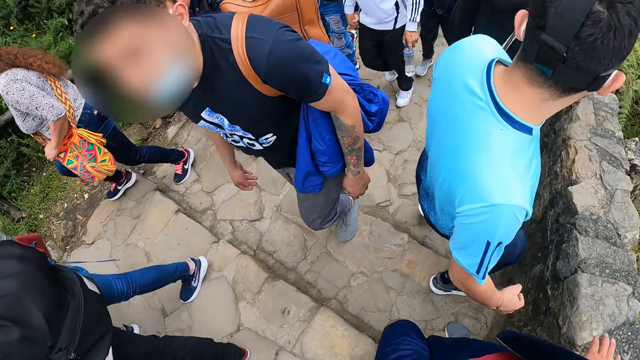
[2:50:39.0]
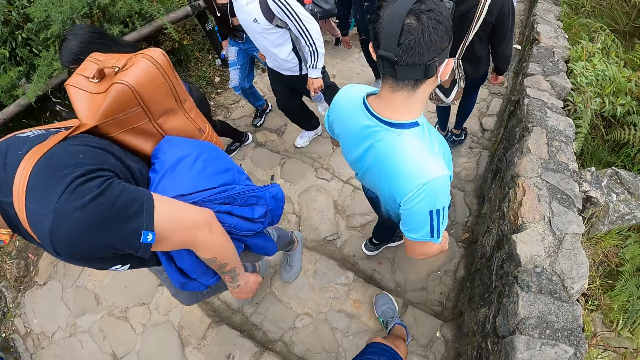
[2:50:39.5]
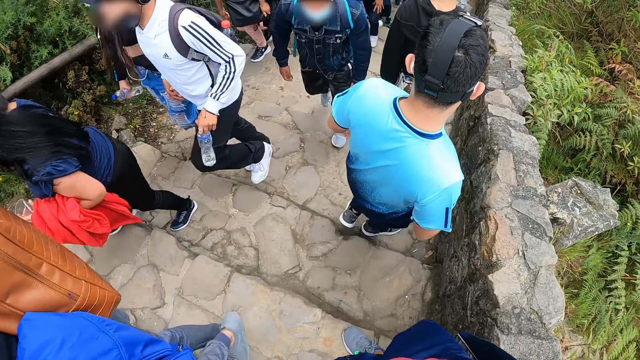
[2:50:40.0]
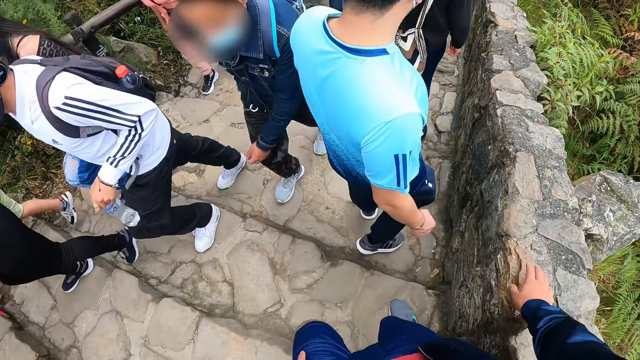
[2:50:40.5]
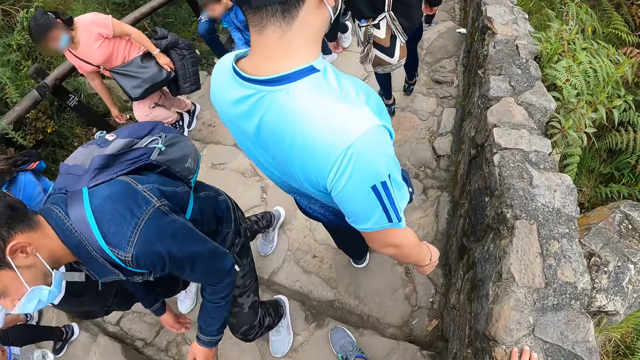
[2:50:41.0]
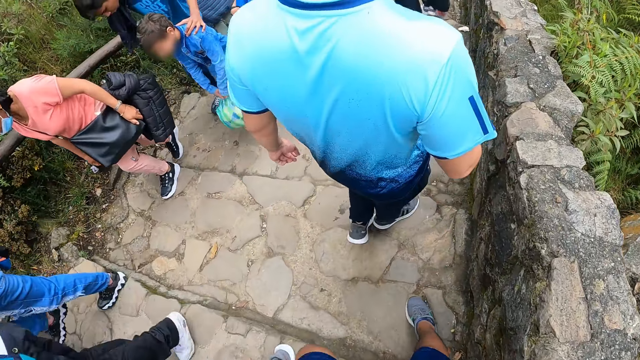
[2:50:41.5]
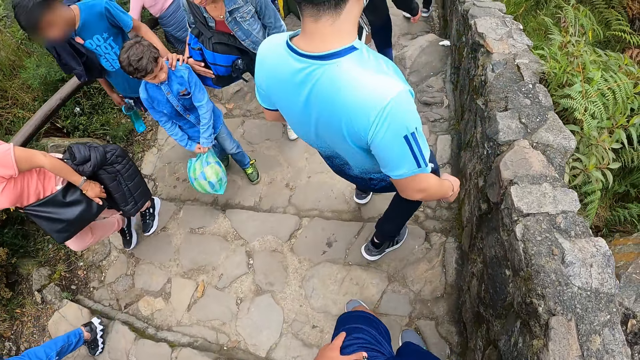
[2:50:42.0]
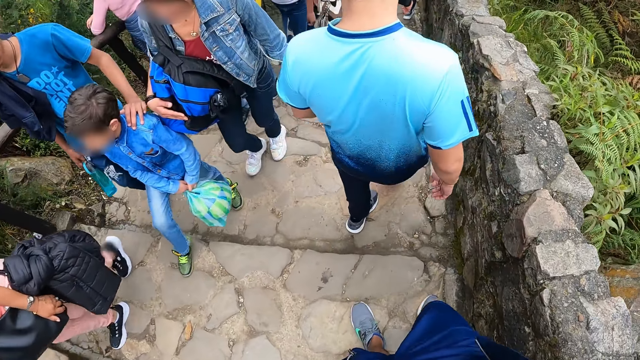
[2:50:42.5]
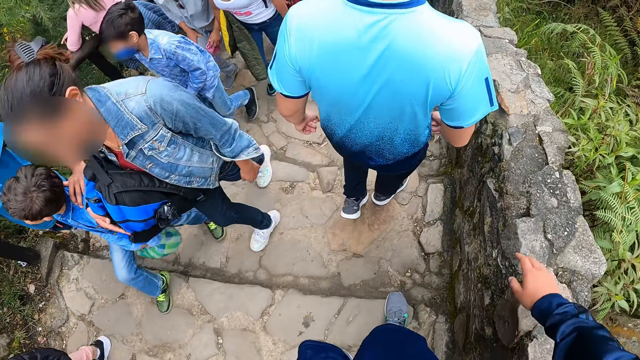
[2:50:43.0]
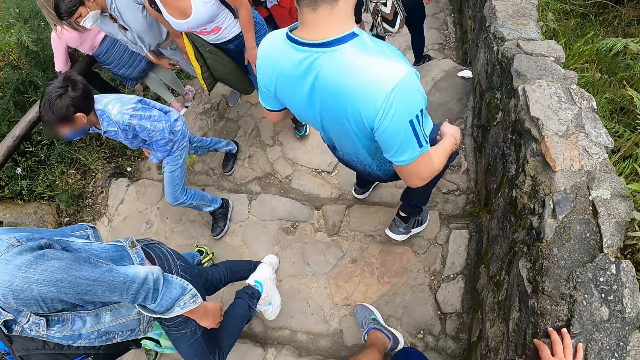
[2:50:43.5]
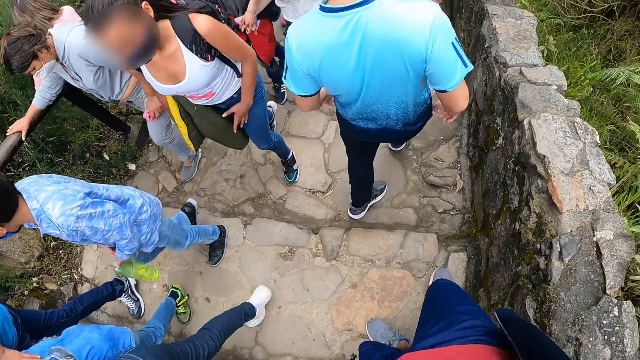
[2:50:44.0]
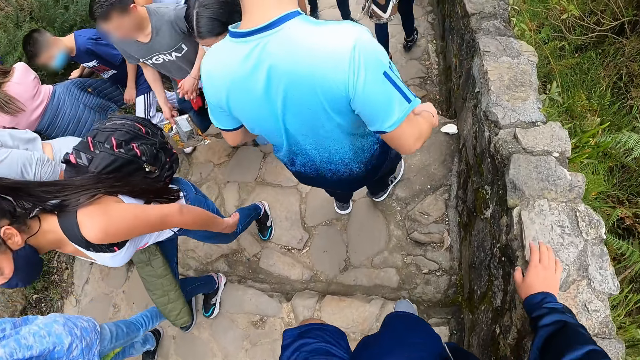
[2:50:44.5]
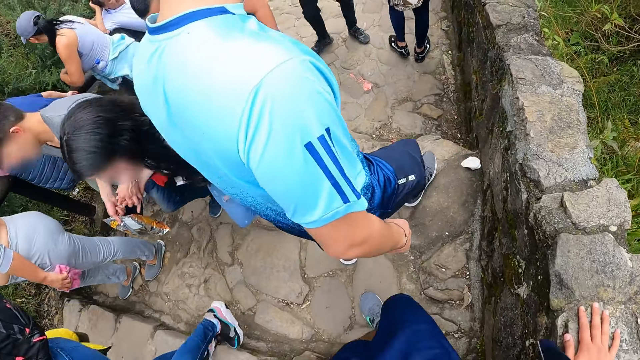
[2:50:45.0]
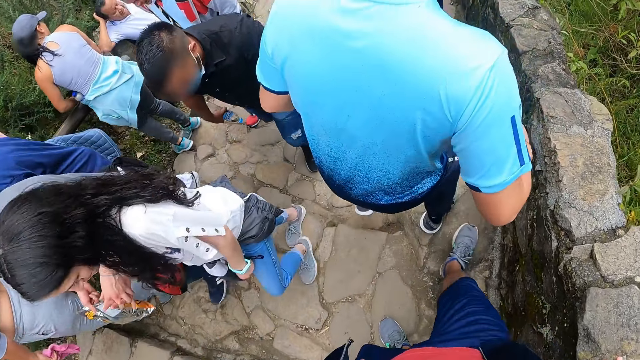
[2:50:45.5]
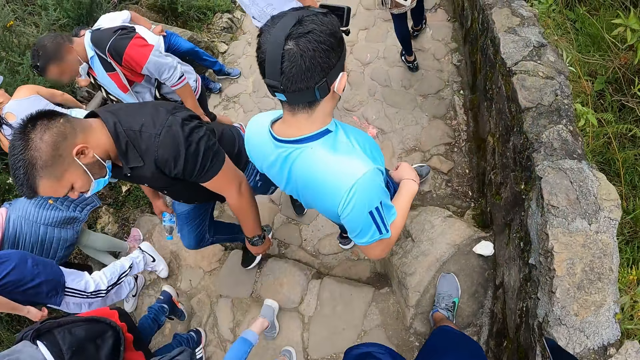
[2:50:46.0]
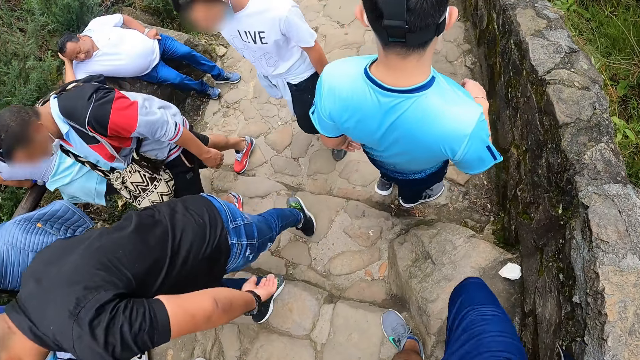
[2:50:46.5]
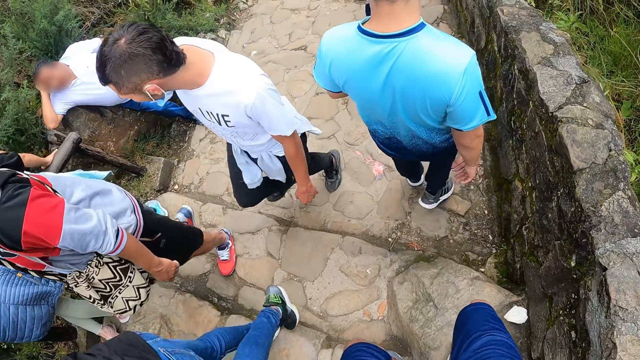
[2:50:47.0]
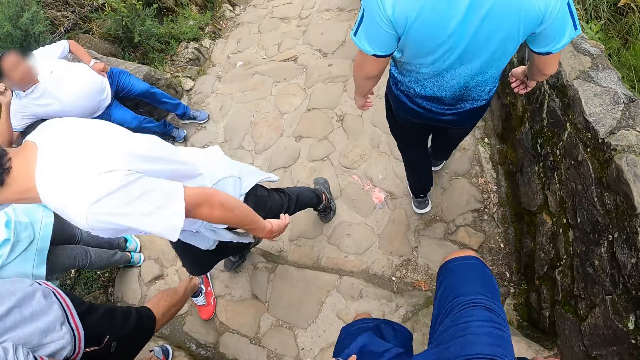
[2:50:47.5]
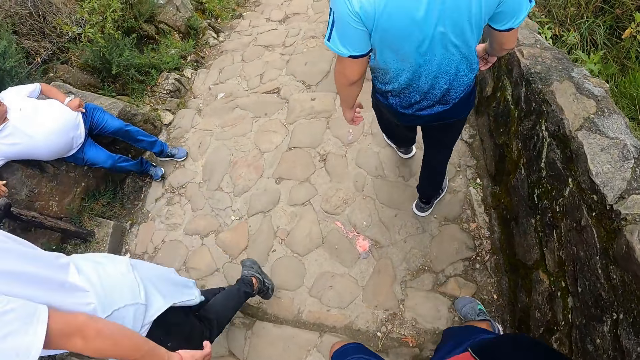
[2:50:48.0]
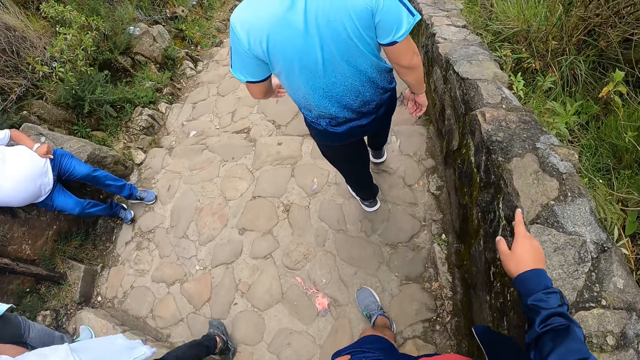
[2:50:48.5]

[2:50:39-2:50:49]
The camera wearer holds a concrete with his right hand. He holds the concrete with his right hand again.

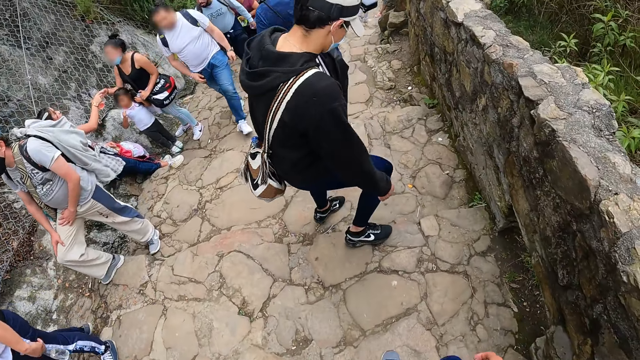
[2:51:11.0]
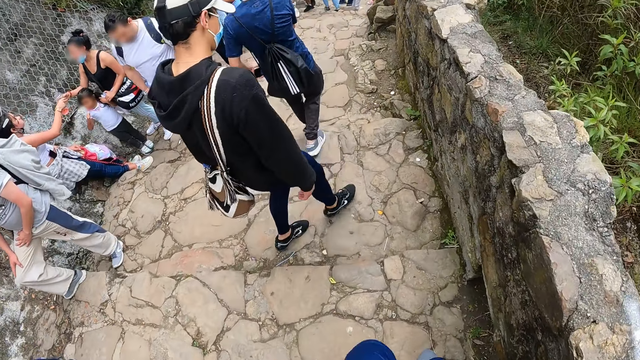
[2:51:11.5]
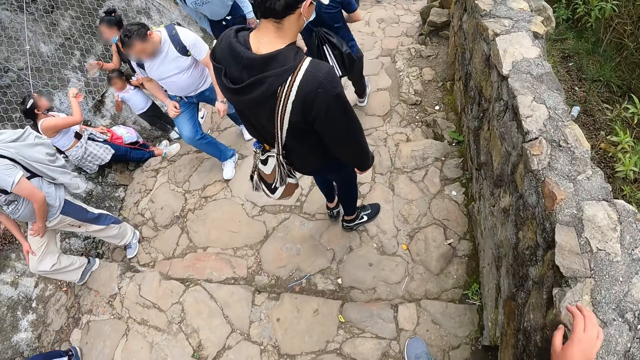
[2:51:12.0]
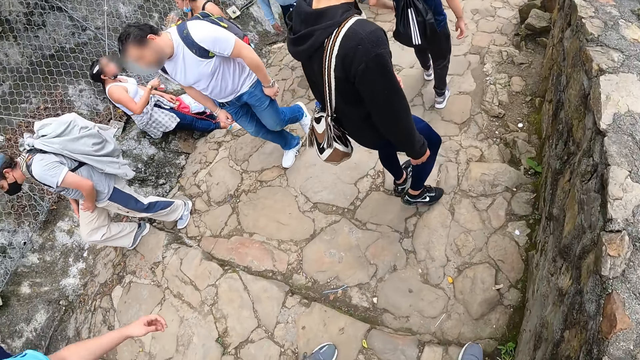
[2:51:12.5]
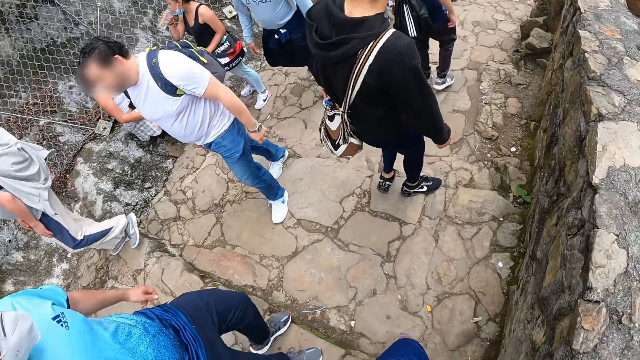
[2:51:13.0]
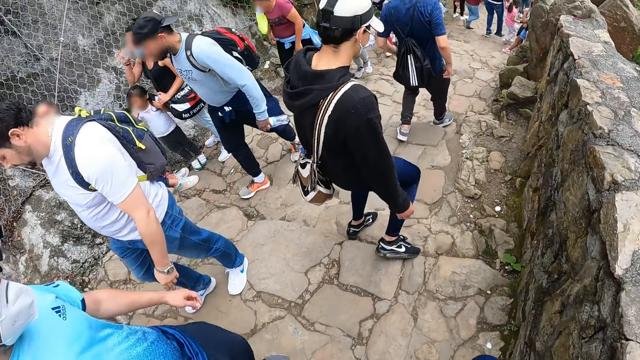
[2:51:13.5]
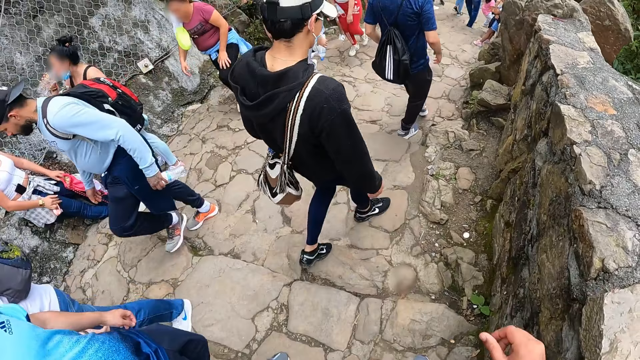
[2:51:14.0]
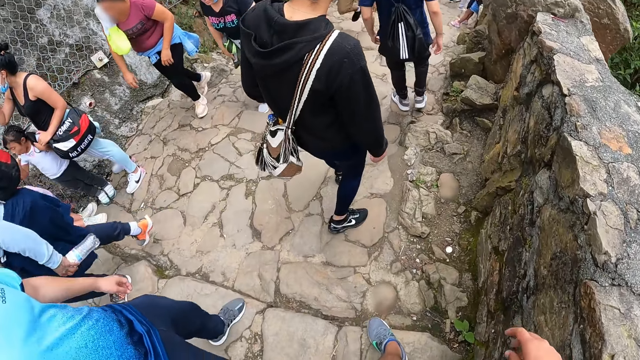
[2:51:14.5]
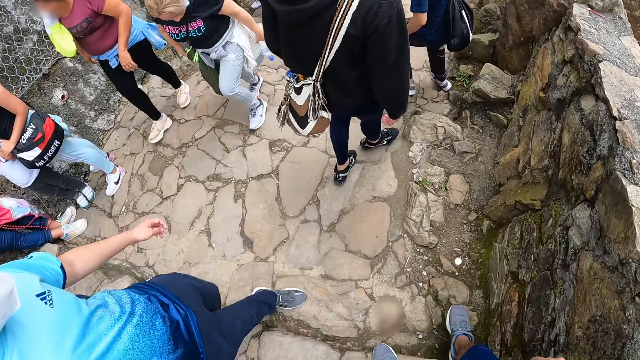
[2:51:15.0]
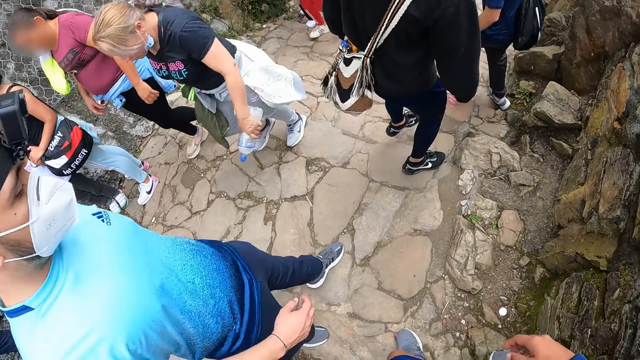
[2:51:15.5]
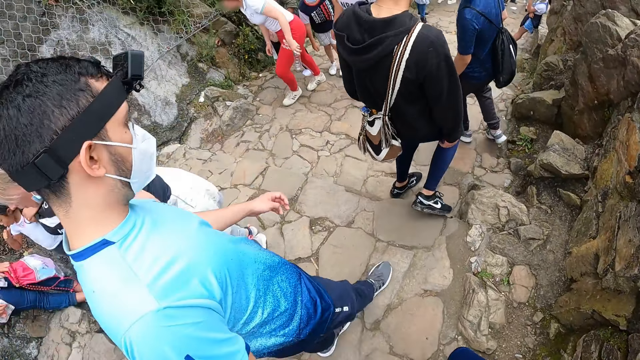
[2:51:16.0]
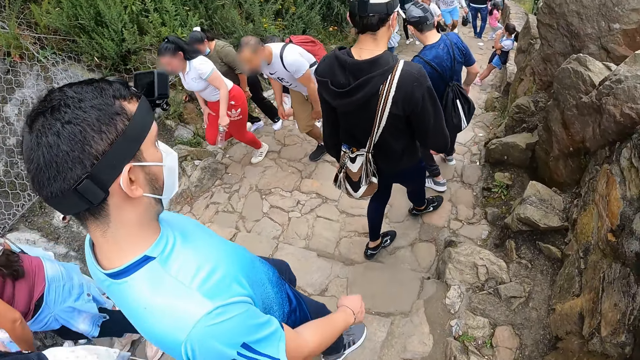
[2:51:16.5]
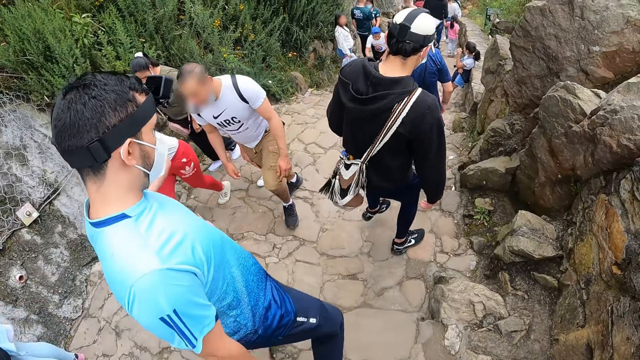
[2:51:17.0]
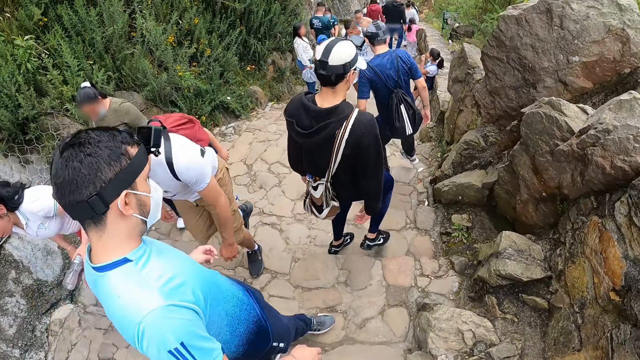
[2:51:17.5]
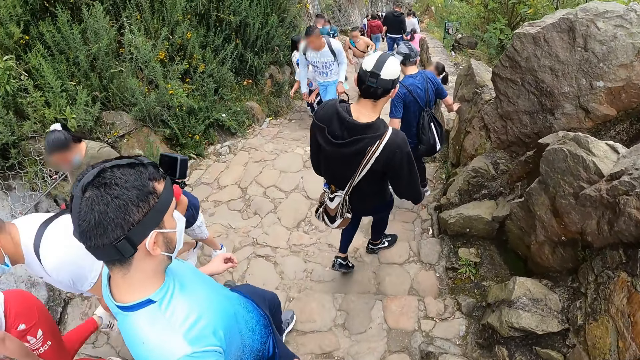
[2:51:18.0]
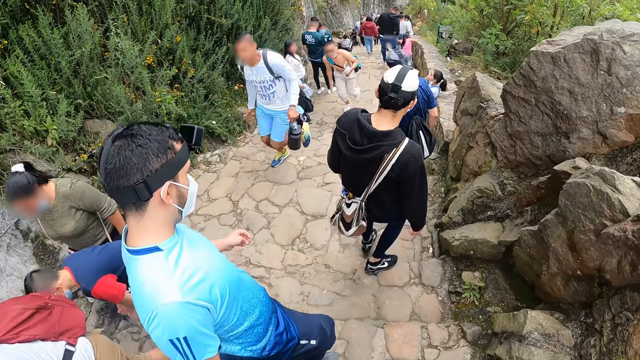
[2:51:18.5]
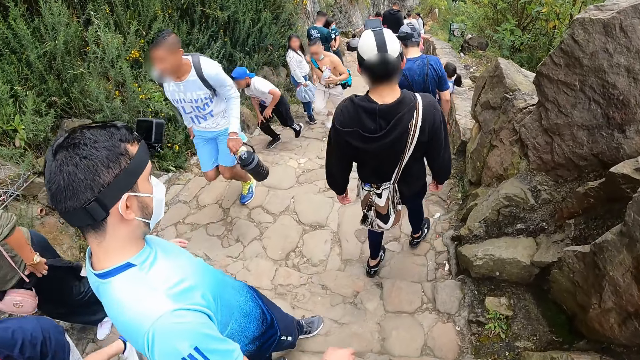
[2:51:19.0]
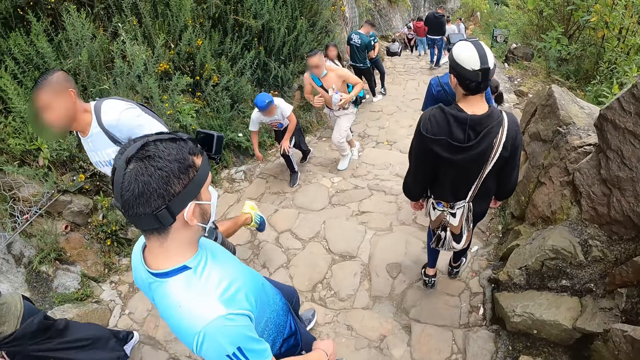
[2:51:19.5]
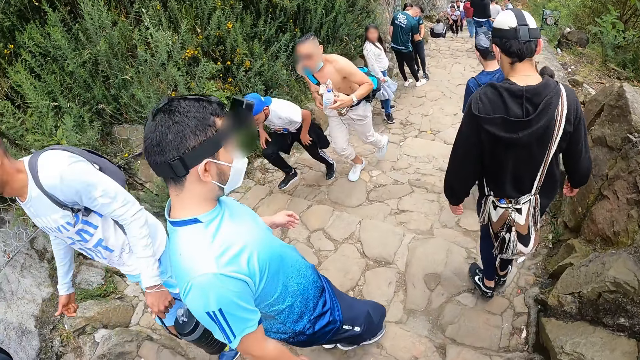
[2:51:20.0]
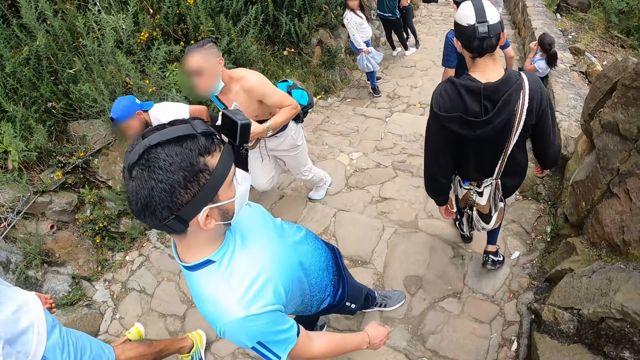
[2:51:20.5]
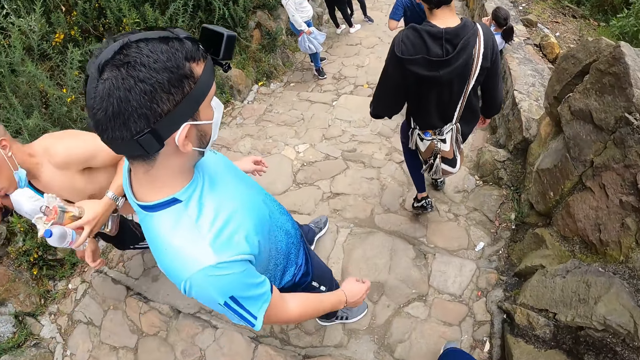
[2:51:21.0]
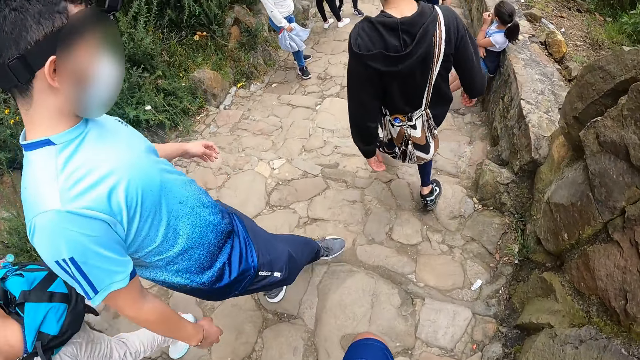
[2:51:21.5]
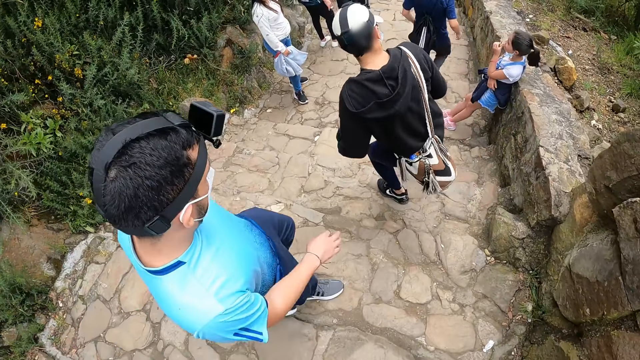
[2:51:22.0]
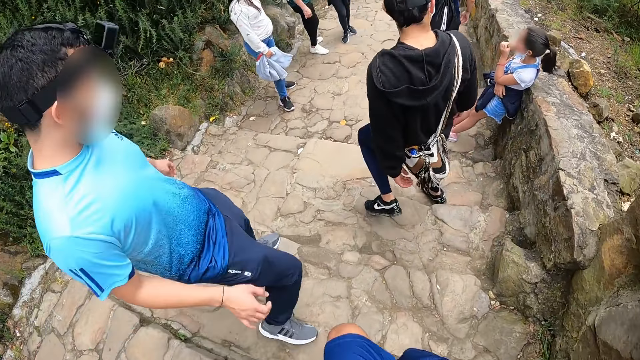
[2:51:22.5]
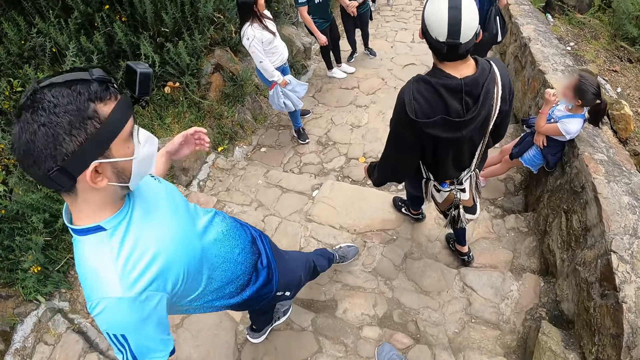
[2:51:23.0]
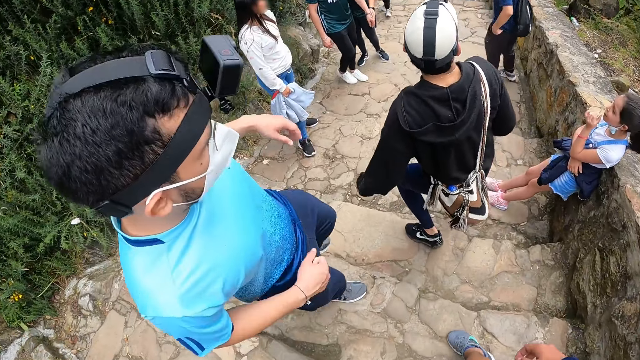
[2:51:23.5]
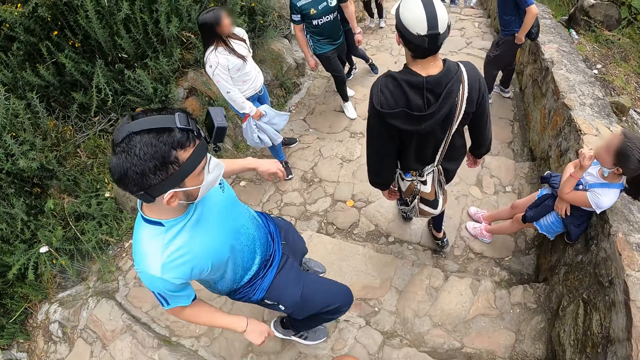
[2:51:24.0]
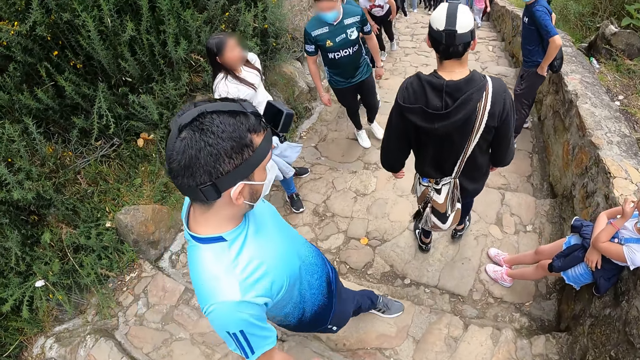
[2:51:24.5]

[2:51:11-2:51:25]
The camera wearer holds the concrete with his right hand. He walks down the stairs.
